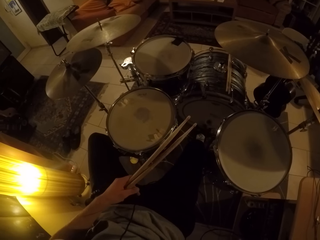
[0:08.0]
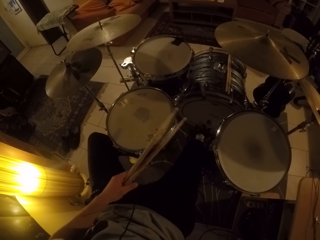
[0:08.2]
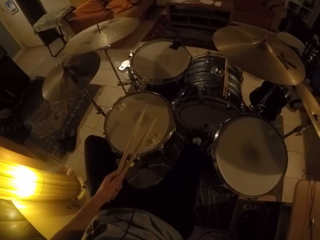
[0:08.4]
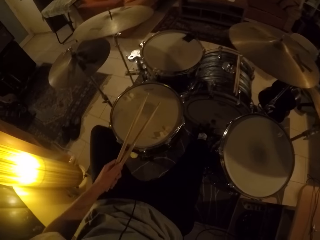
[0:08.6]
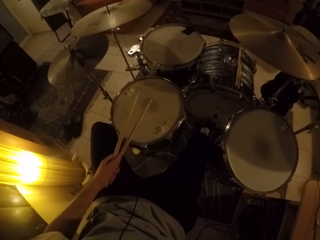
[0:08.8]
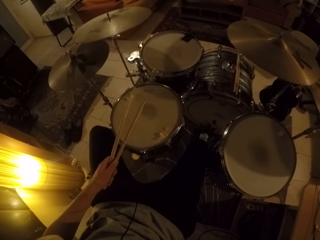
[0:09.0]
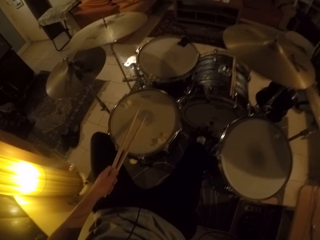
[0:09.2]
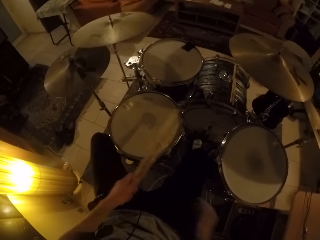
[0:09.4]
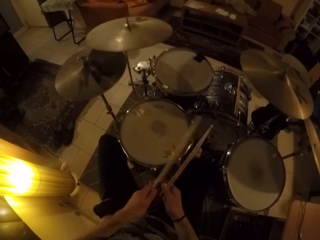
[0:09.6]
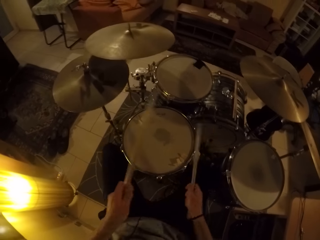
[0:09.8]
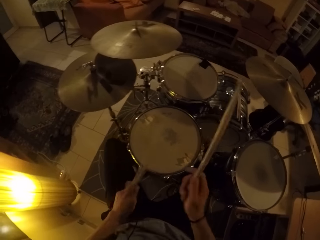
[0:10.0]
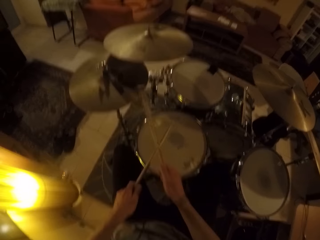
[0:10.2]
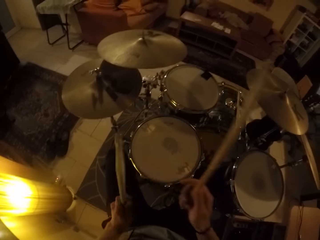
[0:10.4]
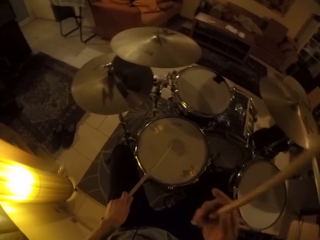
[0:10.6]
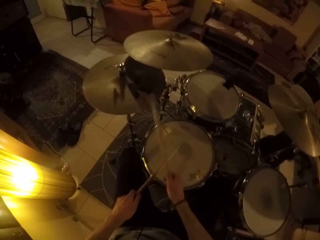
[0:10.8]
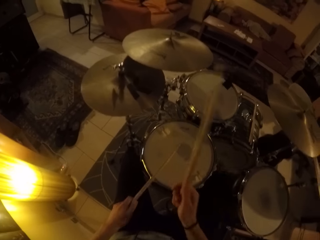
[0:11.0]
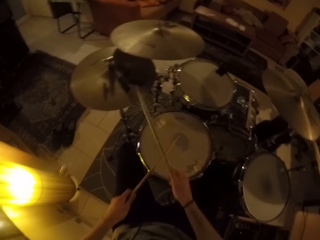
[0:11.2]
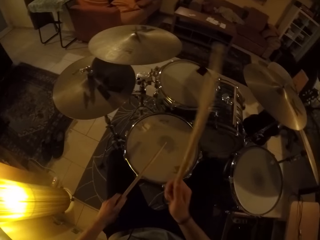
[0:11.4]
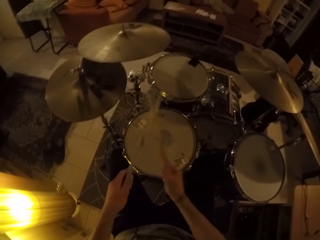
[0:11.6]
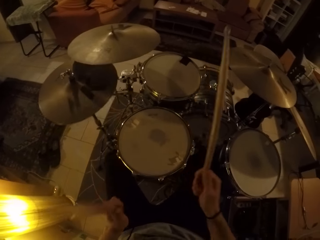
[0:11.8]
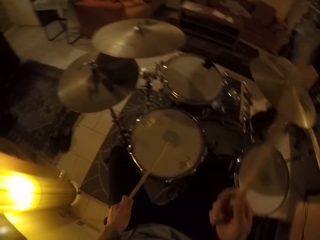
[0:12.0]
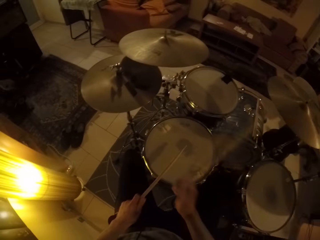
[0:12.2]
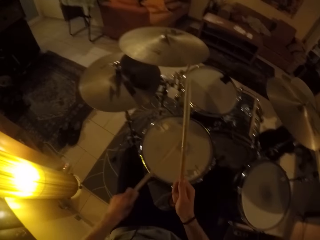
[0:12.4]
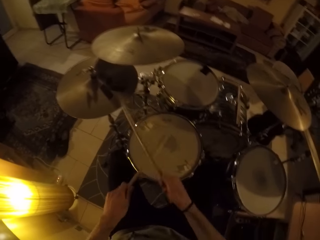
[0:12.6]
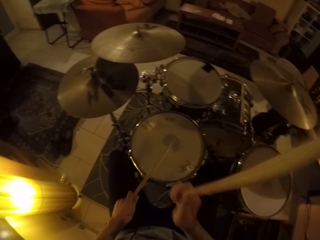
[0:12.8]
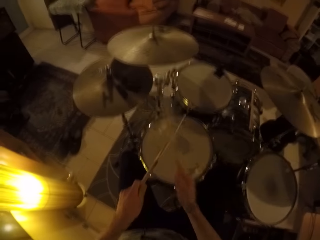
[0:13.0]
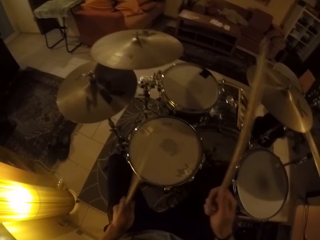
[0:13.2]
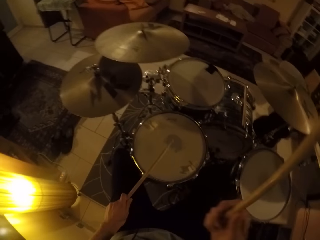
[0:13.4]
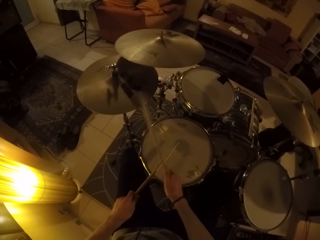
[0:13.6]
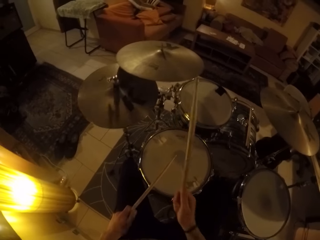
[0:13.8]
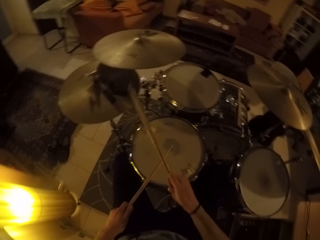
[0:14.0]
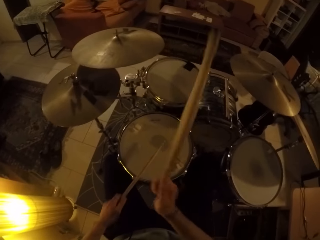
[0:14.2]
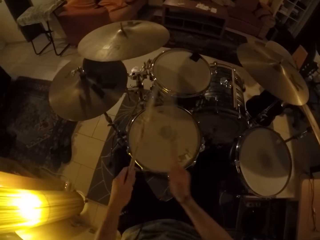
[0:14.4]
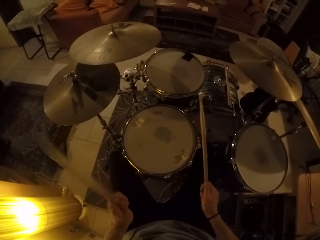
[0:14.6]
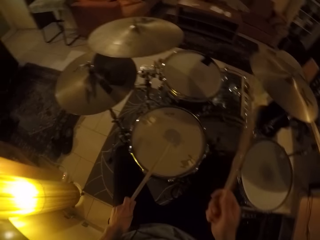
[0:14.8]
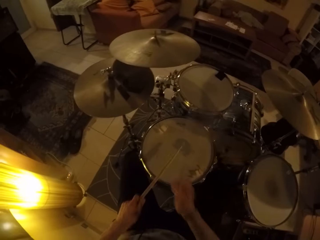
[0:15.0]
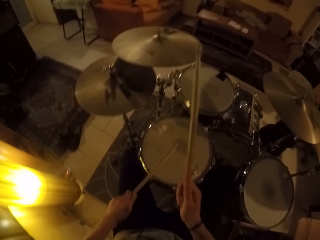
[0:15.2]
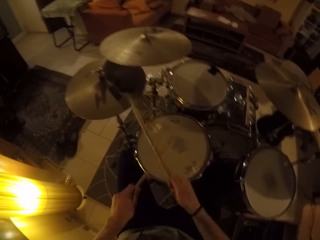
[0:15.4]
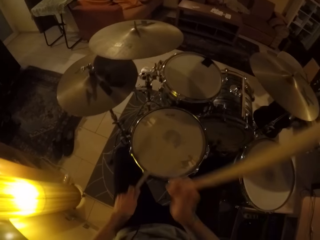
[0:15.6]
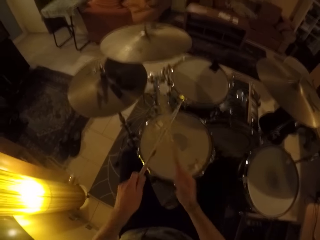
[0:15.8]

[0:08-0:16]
The camera wearer takes a drum stick from the pair of drum sticks in his left hand with his right hand. He holds the drum sticks with both hands. He hits the snare drum with the drum stick in his left hand. He hits the hi-hat cymbal with the drum stick in his right hand. He plays a set of drums.

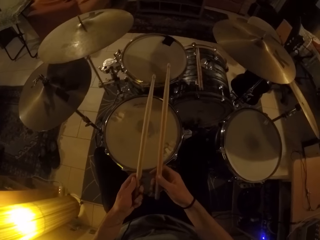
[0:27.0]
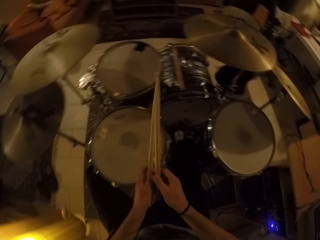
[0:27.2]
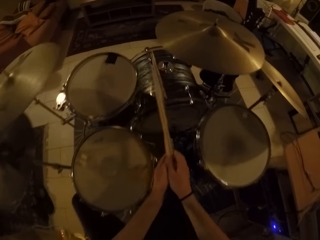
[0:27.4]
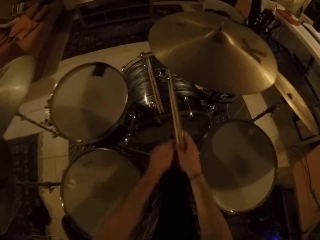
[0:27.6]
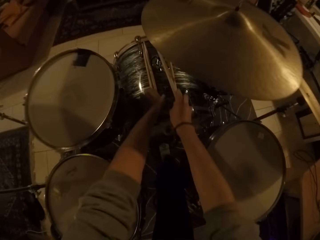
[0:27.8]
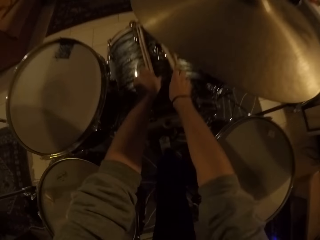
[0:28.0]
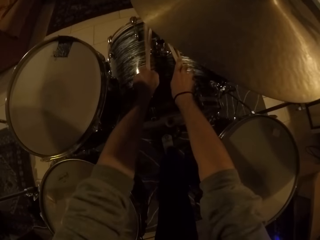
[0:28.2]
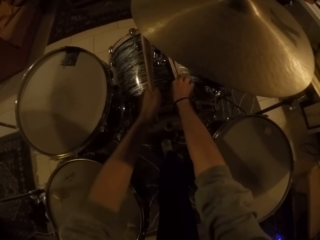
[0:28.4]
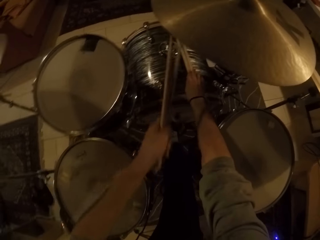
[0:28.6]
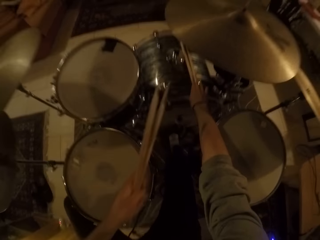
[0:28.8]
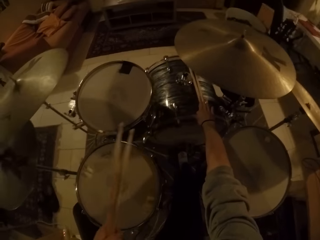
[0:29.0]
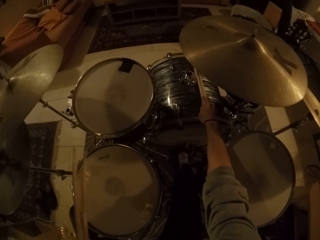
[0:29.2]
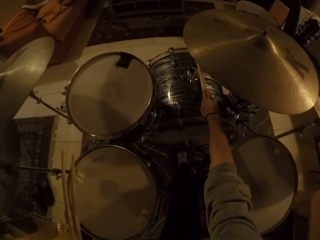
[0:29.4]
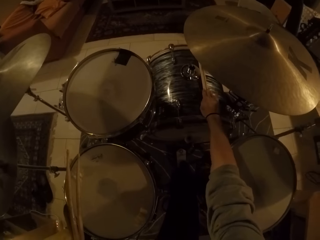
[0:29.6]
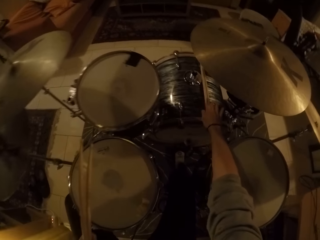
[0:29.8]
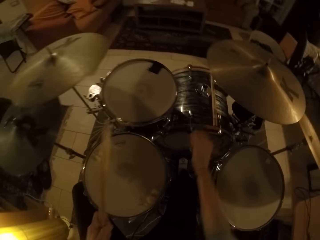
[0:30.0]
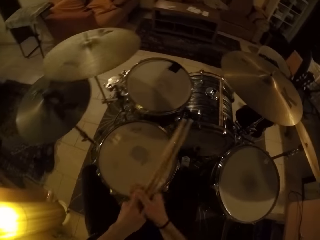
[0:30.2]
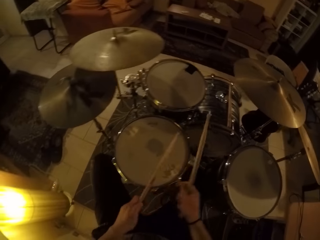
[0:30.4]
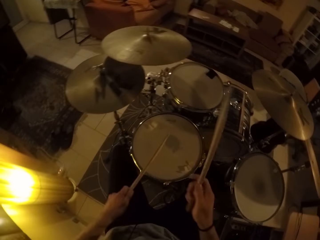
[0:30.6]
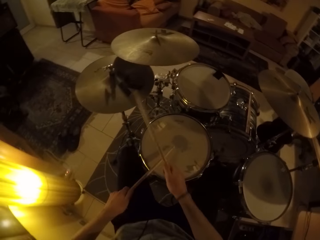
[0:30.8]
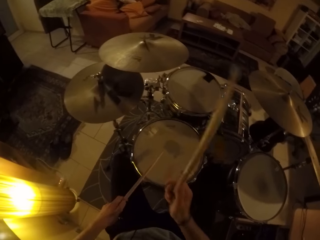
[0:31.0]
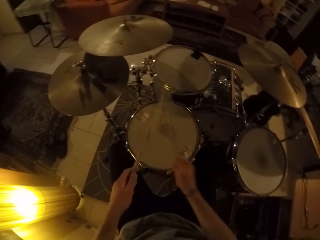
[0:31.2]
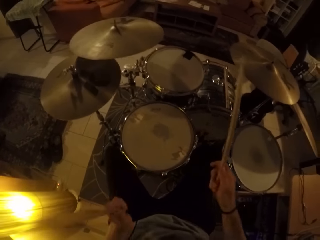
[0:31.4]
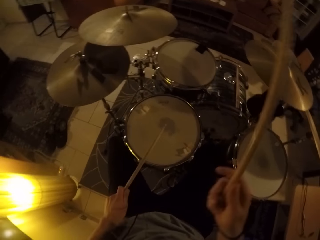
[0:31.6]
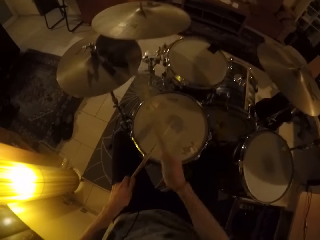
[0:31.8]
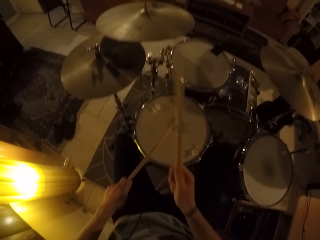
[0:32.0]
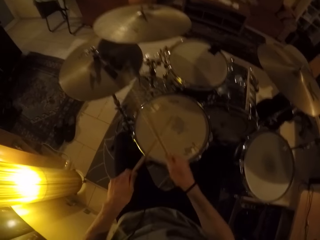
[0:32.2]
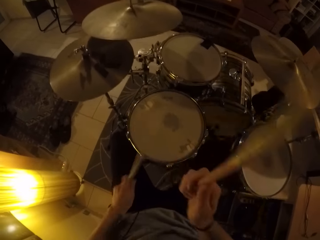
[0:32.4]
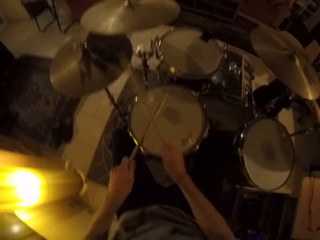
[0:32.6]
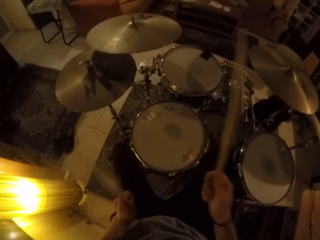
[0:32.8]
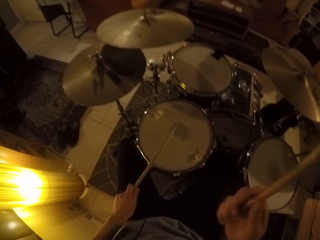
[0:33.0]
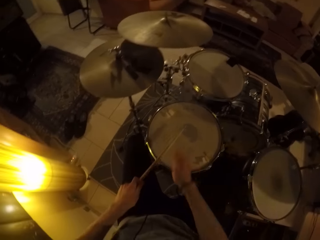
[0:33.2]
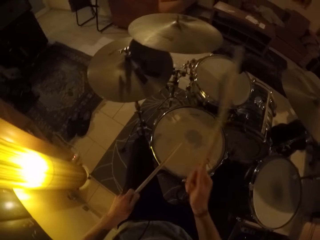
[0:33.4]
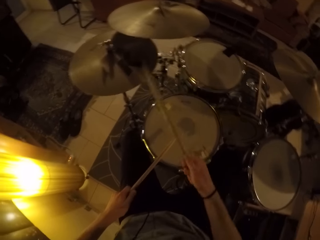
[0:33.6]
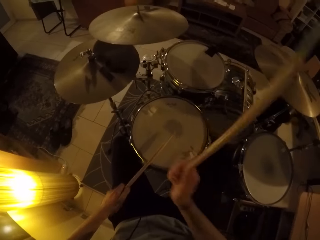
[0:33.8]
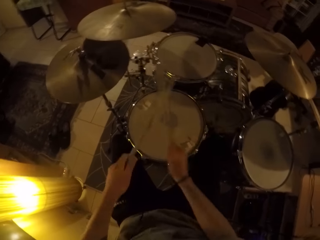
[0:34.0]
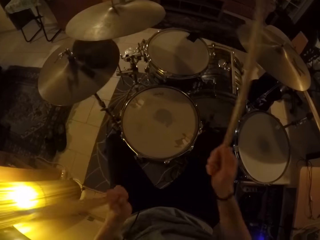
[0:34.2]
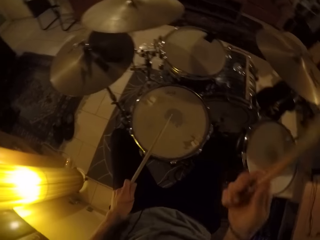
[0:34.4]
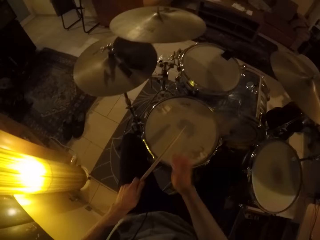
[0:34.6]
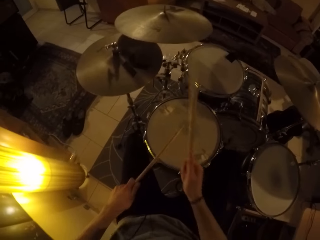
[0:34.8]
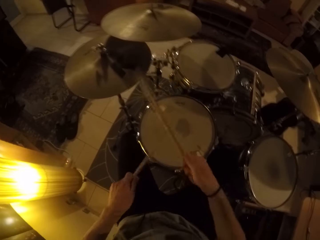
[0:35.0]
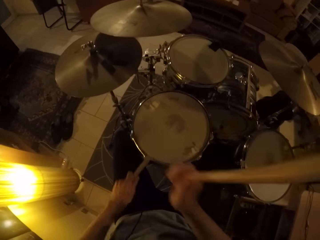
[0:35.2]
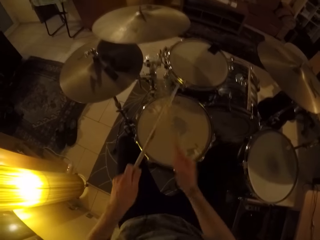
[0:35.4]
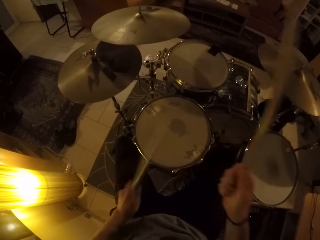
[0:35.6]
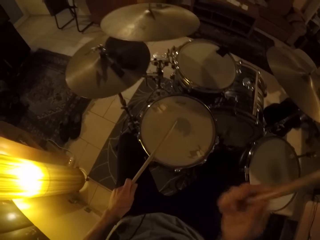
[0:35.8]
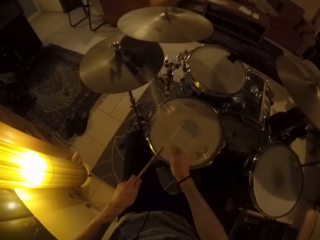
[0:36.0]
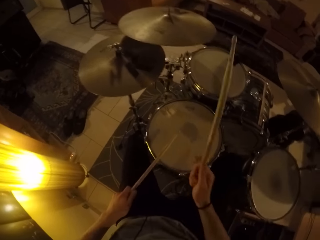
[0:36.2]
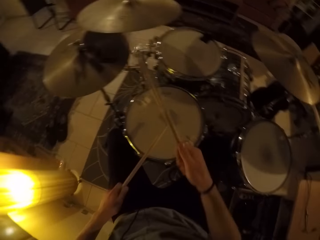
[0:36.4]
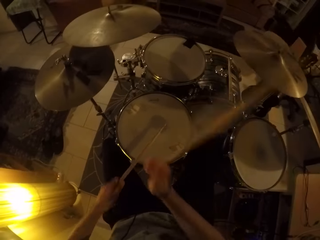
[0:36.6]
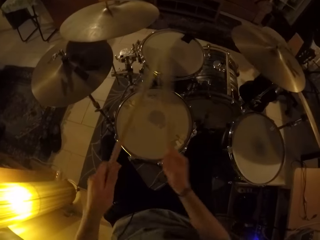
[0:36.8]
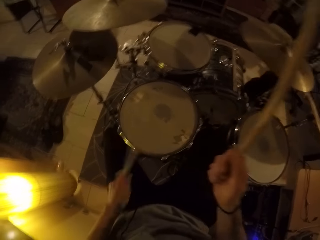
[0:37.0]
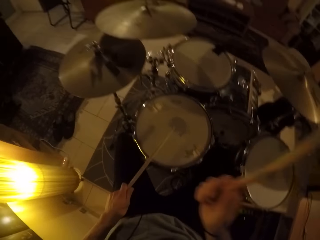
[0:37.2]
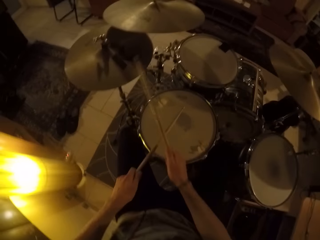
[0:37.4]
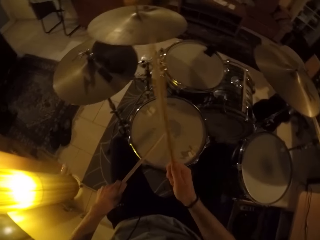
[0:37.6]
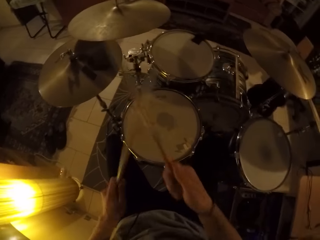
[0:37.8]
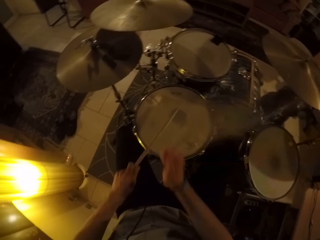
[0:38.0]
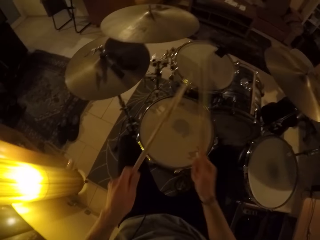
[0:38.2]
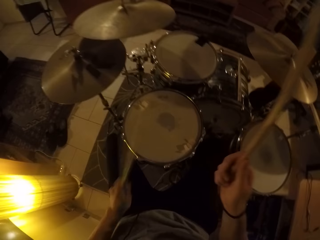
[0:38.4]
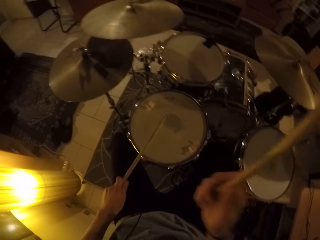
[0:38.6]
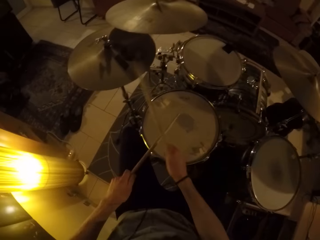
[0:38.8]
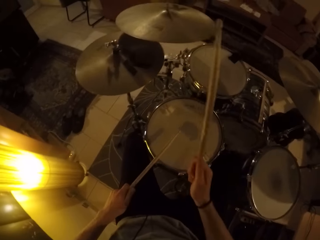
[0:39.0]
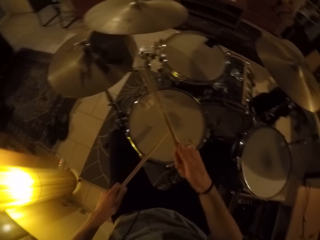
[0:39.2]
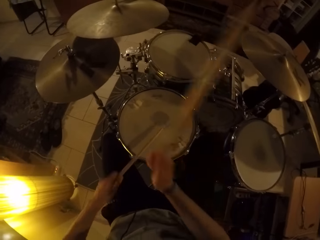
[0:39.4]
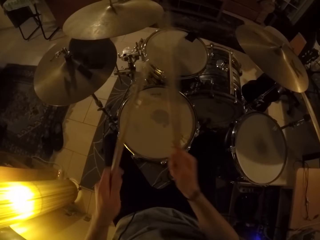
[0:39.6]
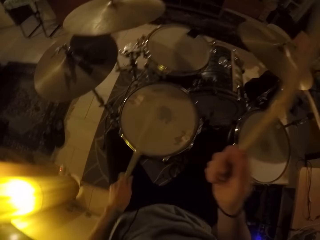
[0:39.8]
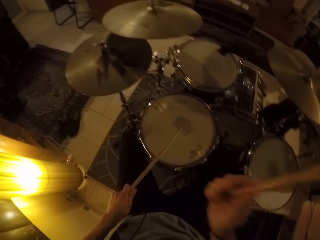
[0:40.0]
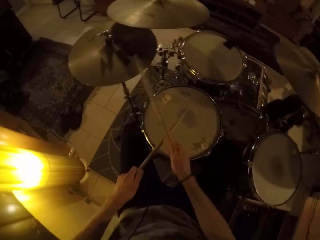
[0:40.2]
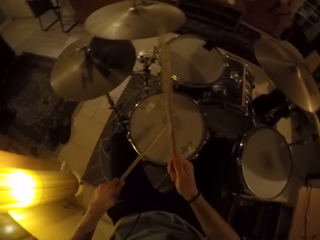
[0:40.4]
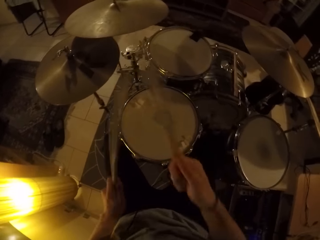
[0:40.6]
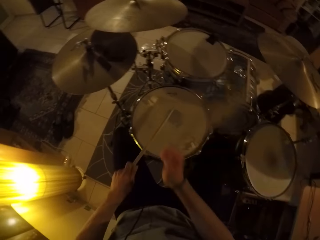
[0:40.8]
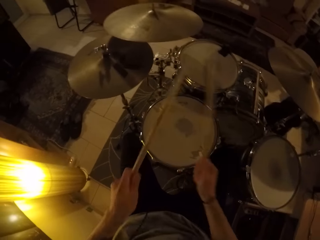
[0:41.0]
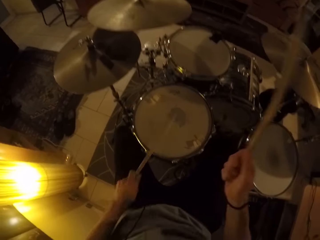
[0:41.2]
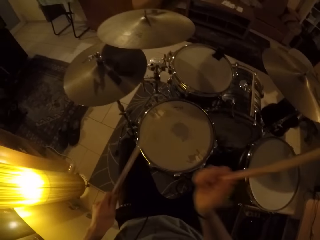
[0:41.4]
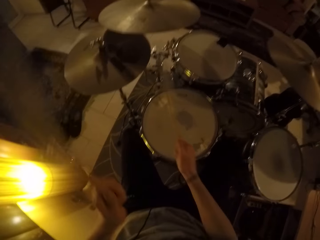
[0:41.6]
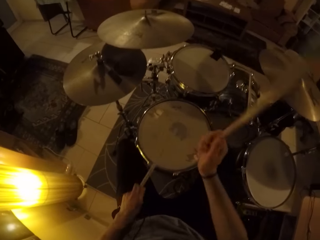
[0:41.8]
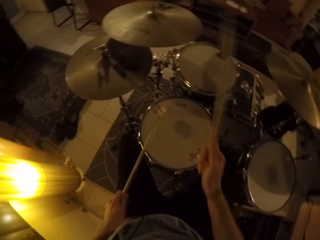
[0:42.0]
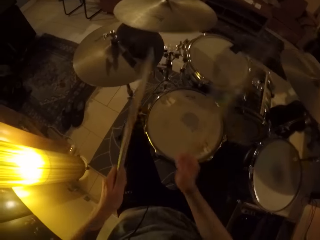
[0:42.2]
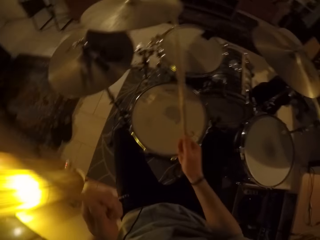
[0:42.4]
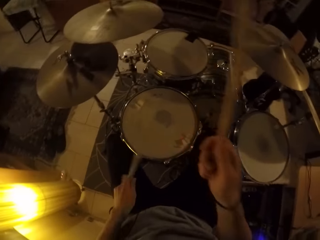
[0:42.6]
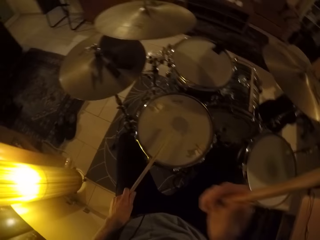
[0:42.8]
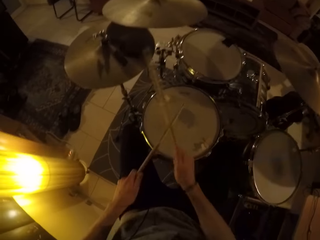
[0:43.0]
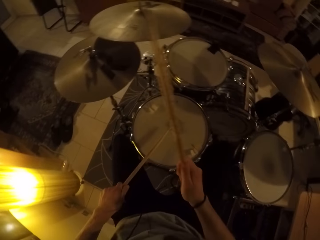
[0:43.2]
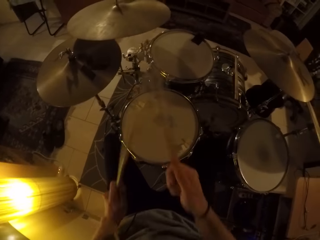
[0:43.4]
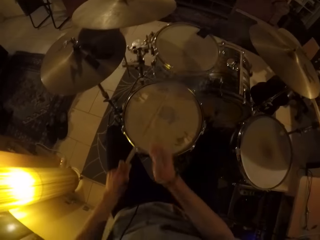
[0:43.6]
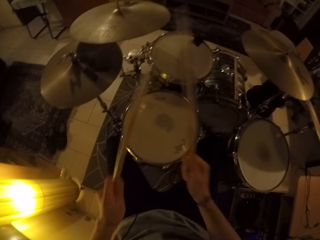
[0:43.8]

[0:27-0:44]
The camera wearer passes the drum sticks from his left hand to his right hand. He places the pair of drum sticks in his right hand on the bass drum. He picks a pair of drum sticks from the bass drum with his left hand. He takes a drum stick from the pair of drum sticks in his right hand with his left hand. He hits the snare drum with the drum stick in his left hand. He holds the drum stick with both hands. He hits the hi-hat cymbal with the drum stick in his right hand. He plays a set of drums. He hits a crash cymbal with the drum stick in his right hand. He hits the hi-hat cymbal with the drum stick in his right hand.
